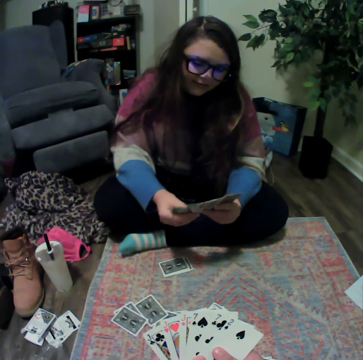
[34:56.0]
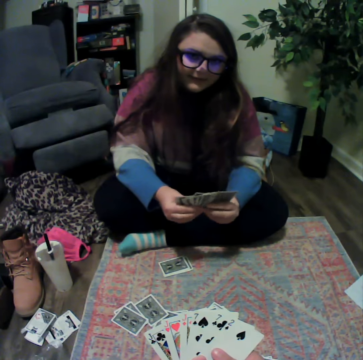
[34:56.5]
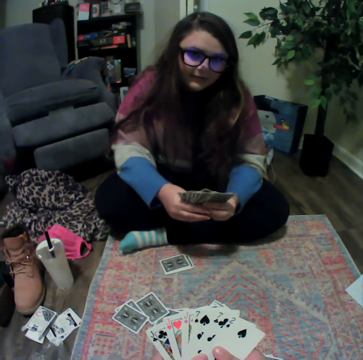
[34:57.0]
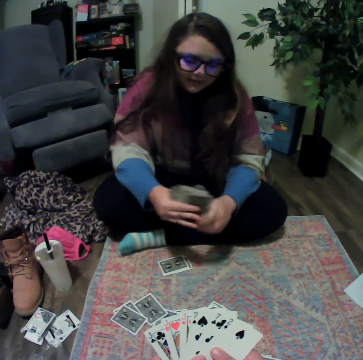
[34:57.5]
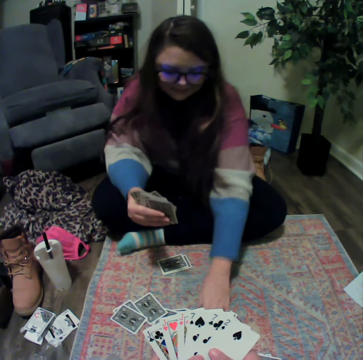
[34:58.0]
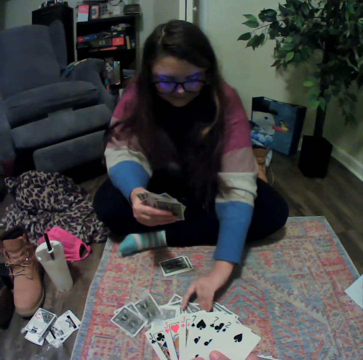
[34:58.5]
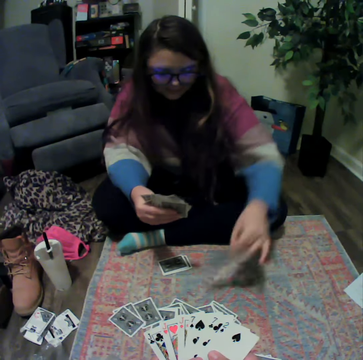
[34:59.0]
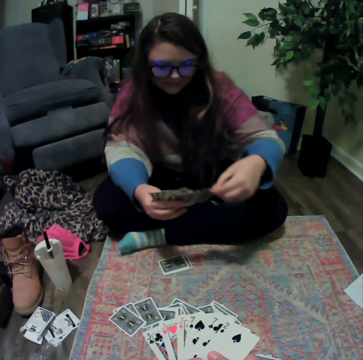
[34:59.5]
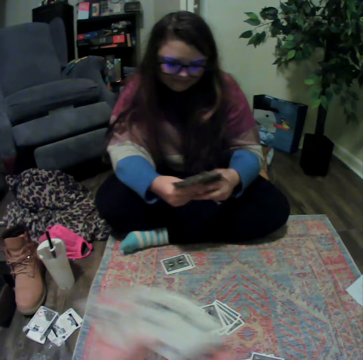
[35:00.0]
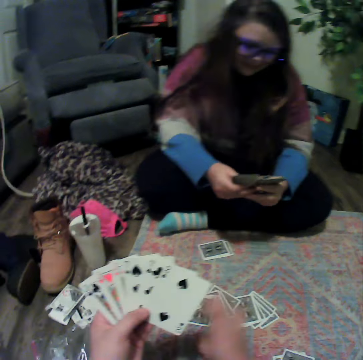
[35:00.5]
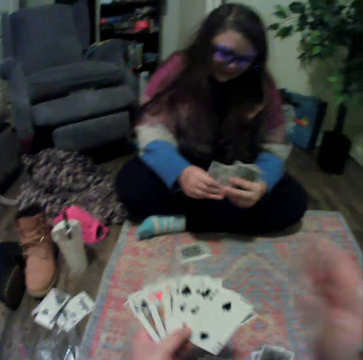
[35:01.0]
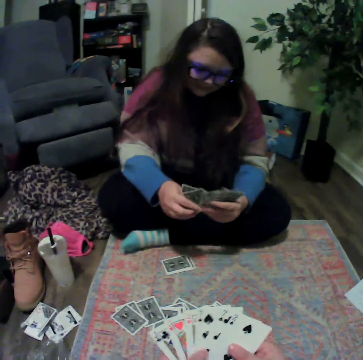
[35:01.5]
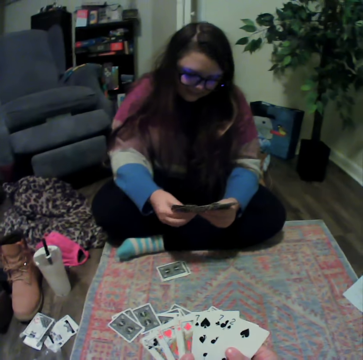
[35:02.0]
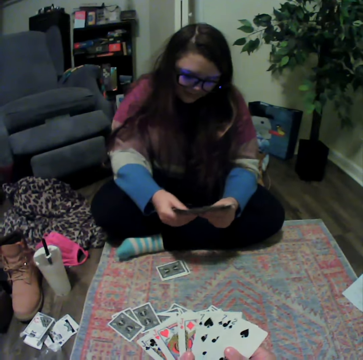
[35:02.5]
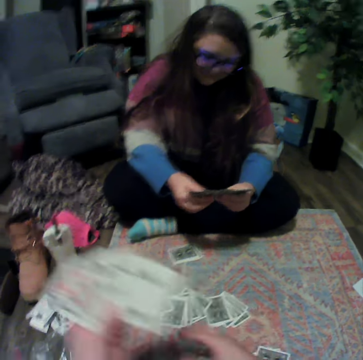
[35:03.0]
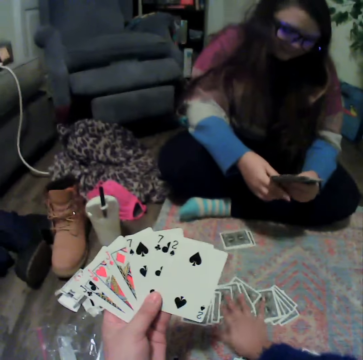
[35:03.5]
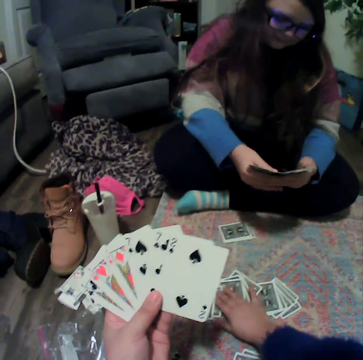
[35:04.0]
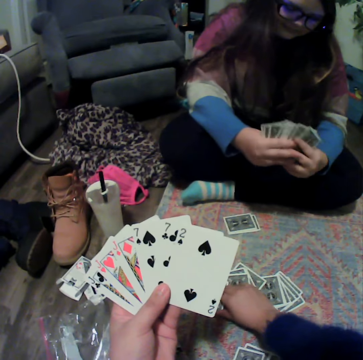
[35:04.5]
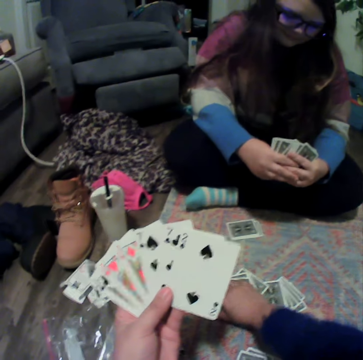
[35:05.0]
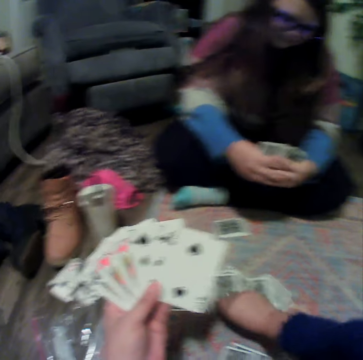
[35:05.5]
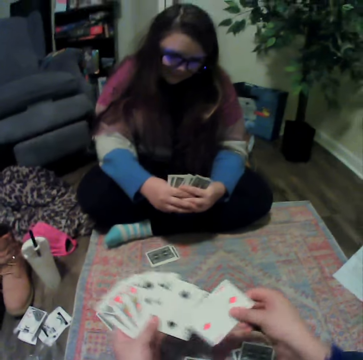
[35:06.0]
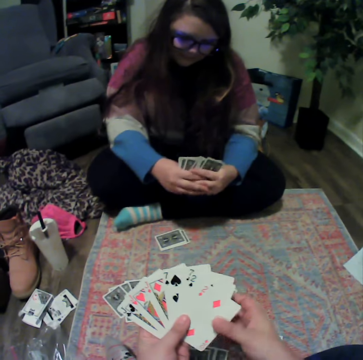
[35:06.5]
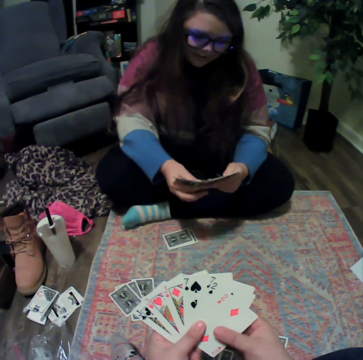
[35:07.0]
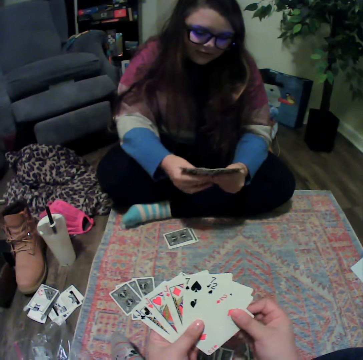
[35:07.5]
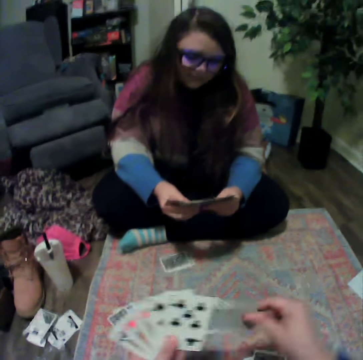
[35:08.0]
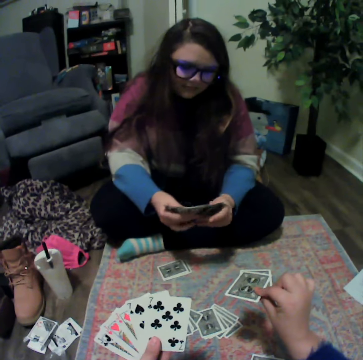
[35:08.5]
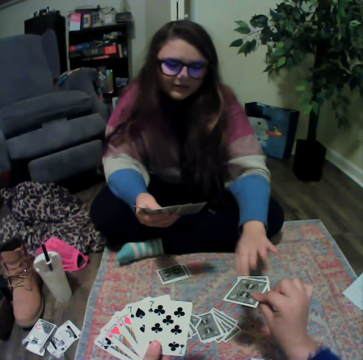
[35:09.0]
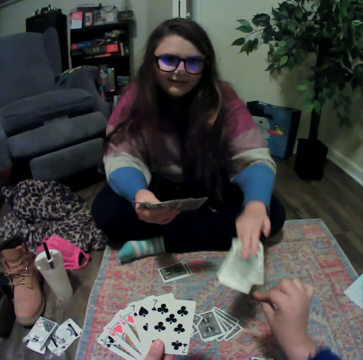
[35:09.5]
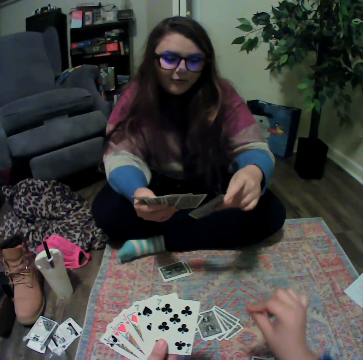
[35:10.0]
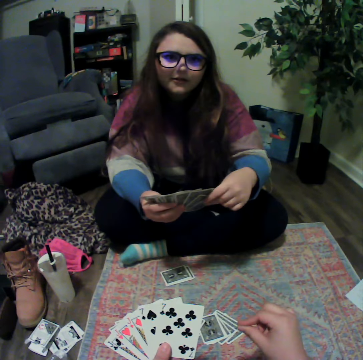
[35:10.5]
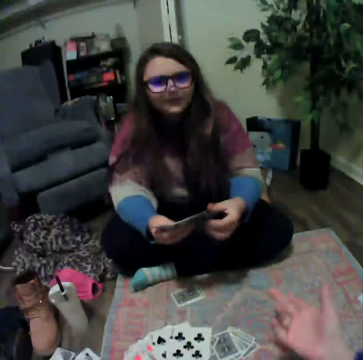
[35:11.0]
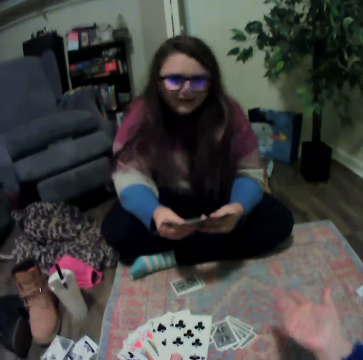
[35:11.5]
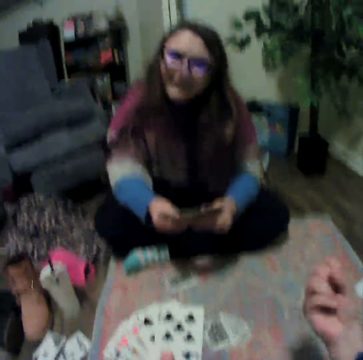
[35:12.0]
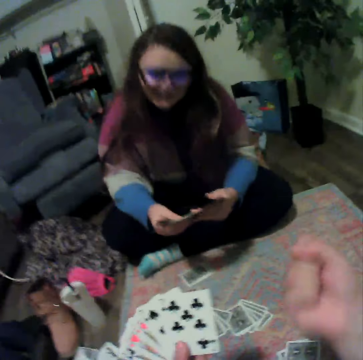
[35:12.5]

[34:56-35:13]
A lady picks a card from the mat. The camera wearer talks with the lady. The lady reshuffles the cards. The camera wearer reshuffles the cards, touches the cards on the mat, and picks a card from the mat. The lady reshuffles the cards. The camera wearer reshuffles the cards, gives the lady the cards, and talks with the lady.

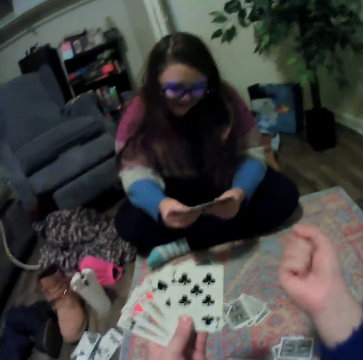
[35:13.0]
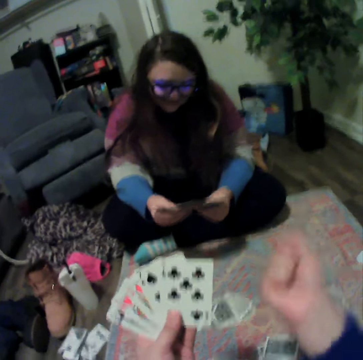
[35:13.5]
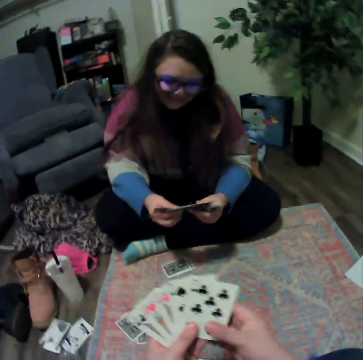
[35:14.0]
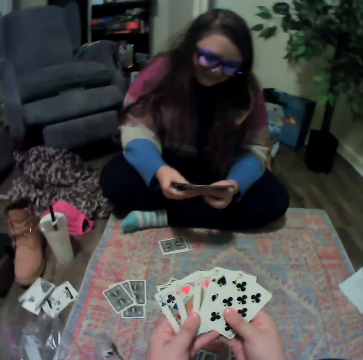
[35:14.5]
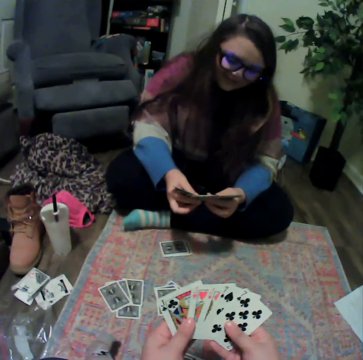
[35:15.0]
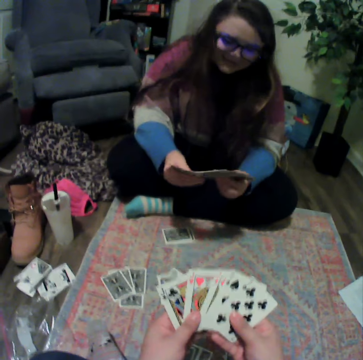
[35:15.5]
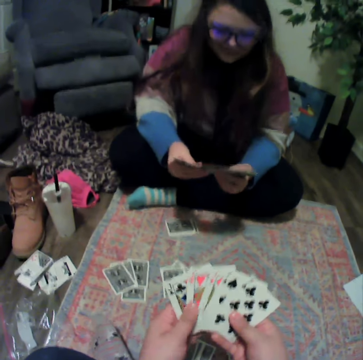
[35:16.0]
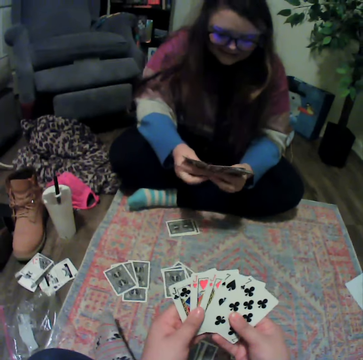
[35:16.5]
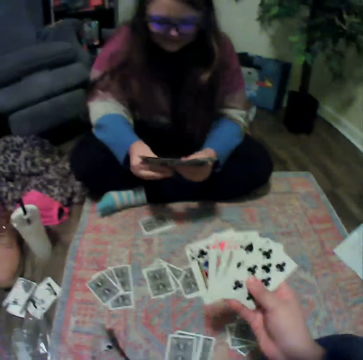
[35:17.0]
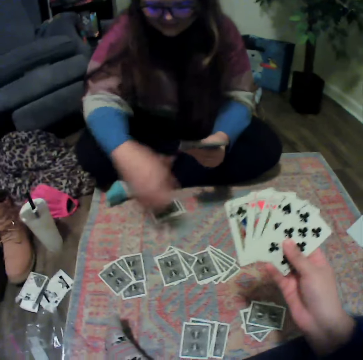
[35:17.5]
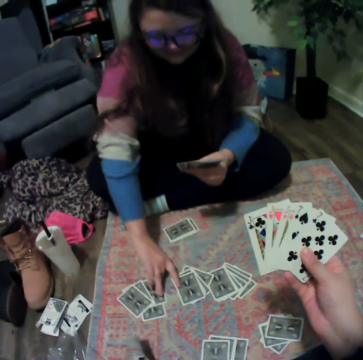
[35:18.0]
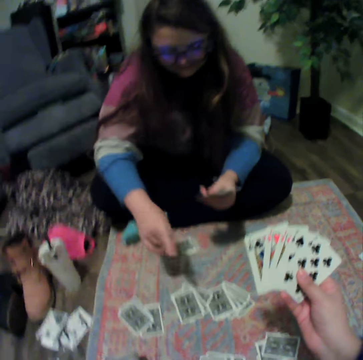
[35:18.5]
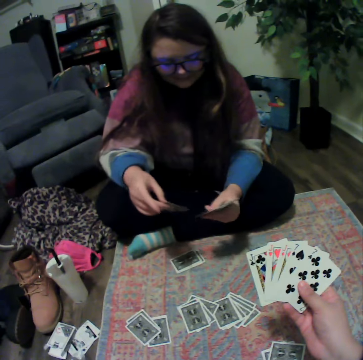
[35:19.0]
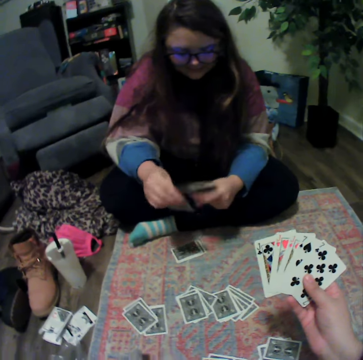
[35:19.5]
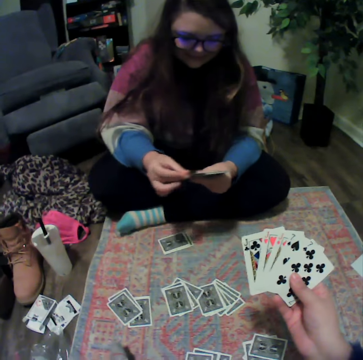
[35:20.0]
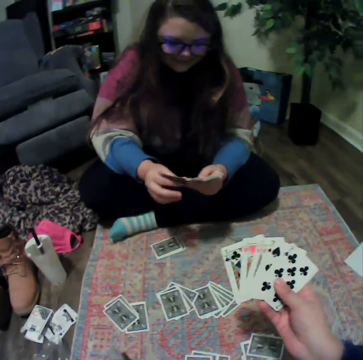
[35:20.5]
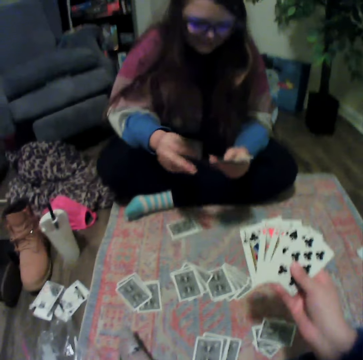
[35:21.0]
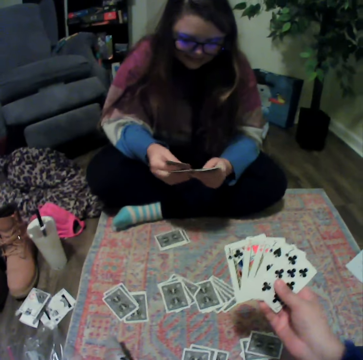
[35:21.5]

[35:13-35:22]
A lady reshuffles the cards. The camera wearer reshuffles the cards. The lady picks a card from the mat and holds the cards.

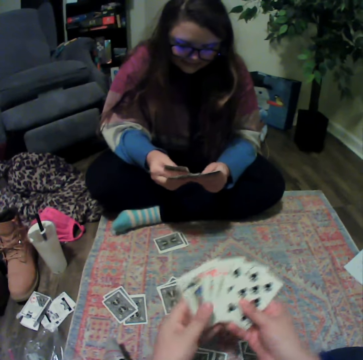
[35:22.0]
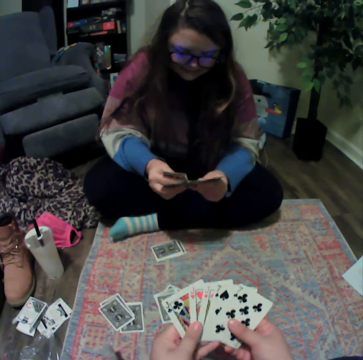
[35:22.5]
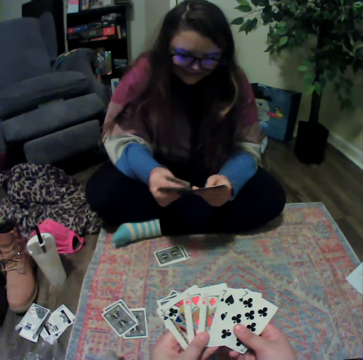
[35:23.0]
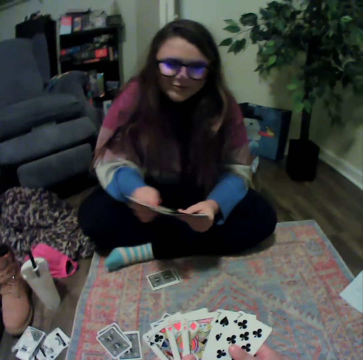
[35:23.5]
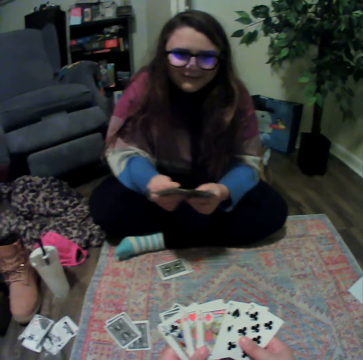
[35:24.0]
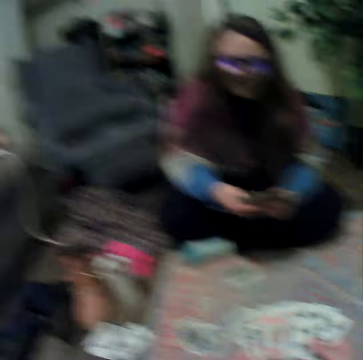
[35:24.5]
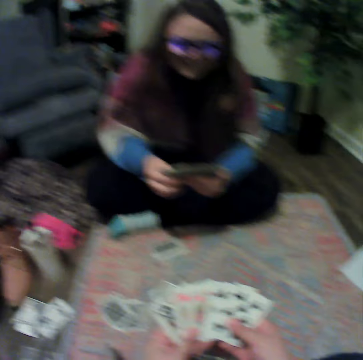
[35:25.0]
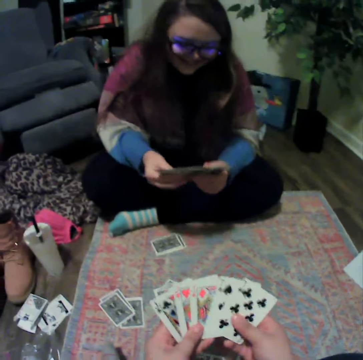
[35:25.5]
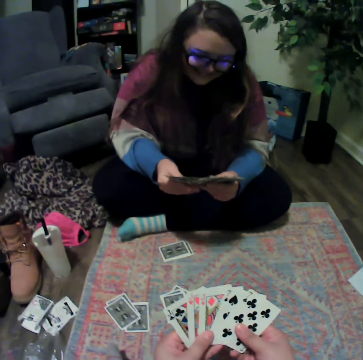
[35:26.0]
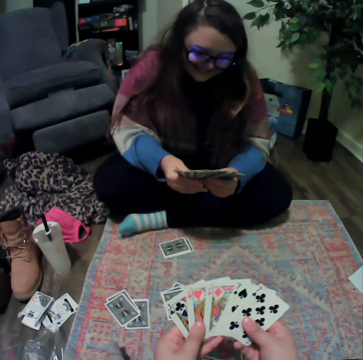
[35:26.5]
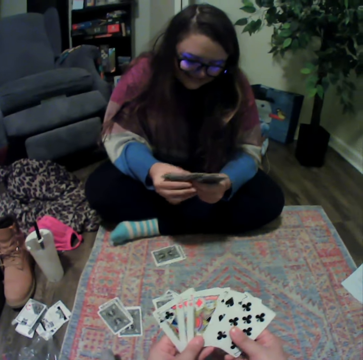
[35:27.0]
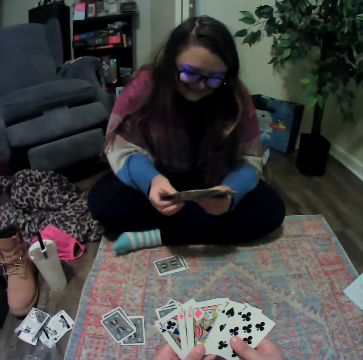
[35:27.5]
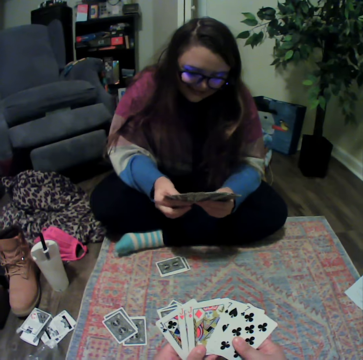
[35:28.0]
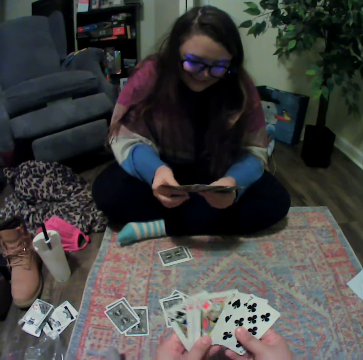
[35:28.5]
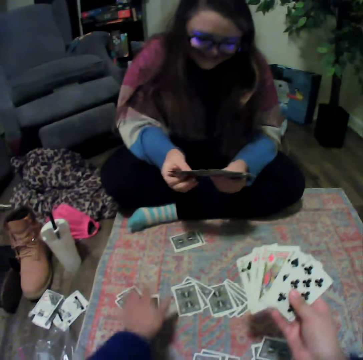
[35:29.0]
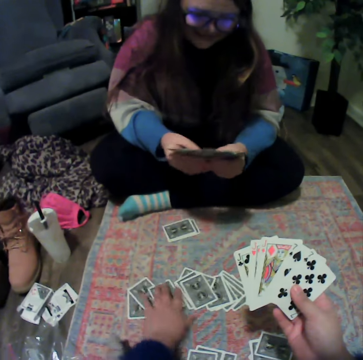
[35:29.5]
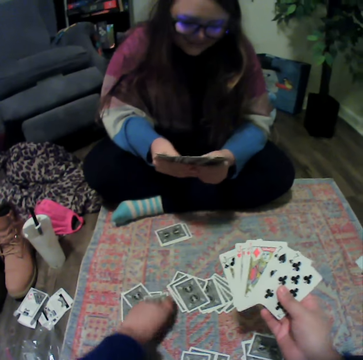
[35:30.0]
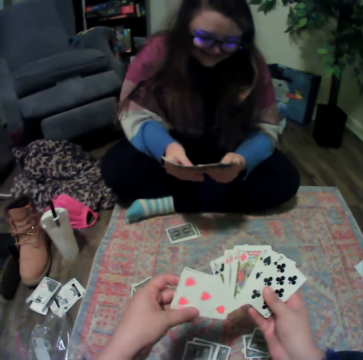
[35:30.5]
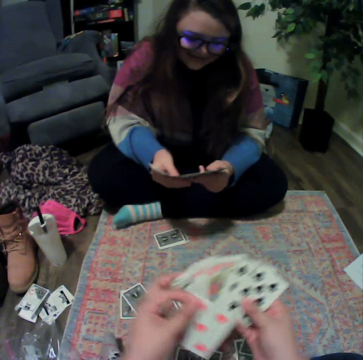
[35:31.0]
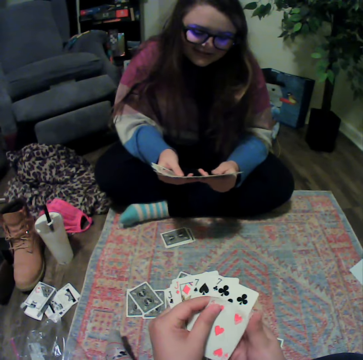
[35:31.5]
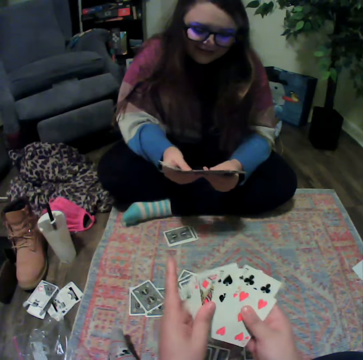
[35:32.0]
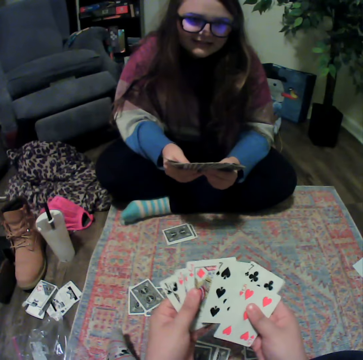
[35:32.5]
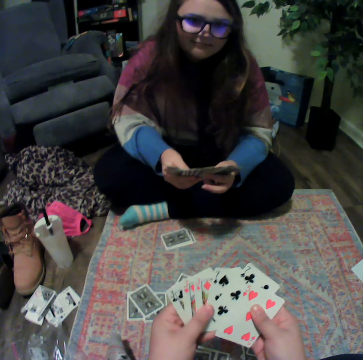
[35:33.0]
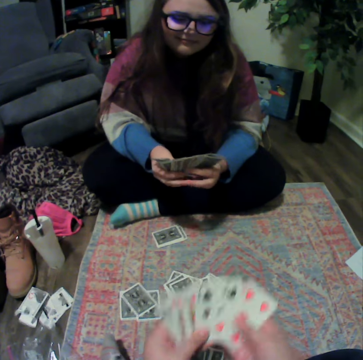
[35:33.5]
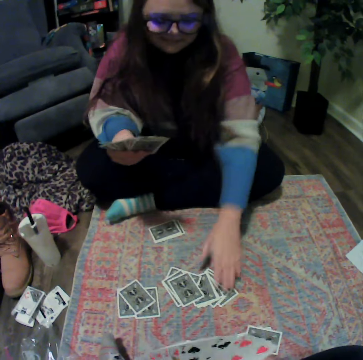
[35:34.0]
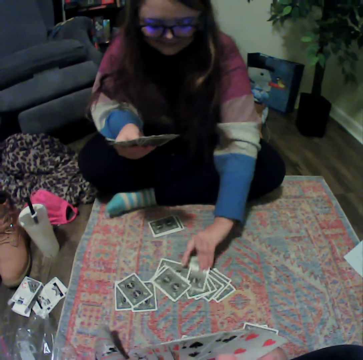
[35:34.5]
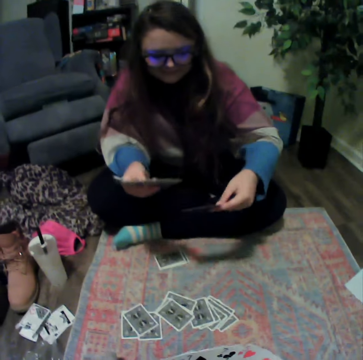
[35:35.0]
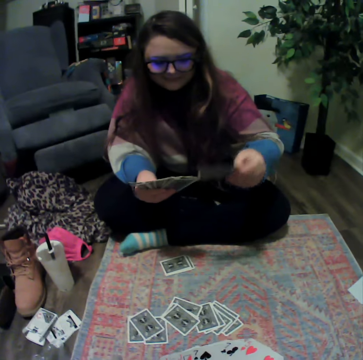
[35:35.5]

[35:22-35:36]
A lady reshuffles the cards. The camera wearer reshuffles the cards. The lady talks with the camera wearer and reshuffles the cards. The camera wearer reshuffles the cards. They pick the card from the mat. They hold the cards. They reshuffle the cards. They pick the card from the mat.
